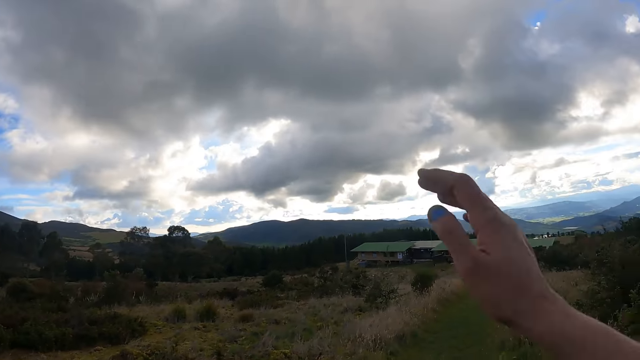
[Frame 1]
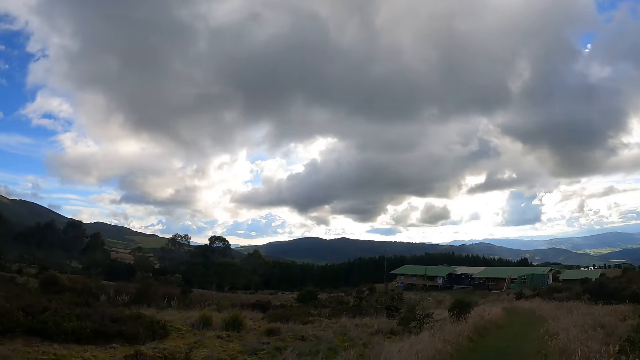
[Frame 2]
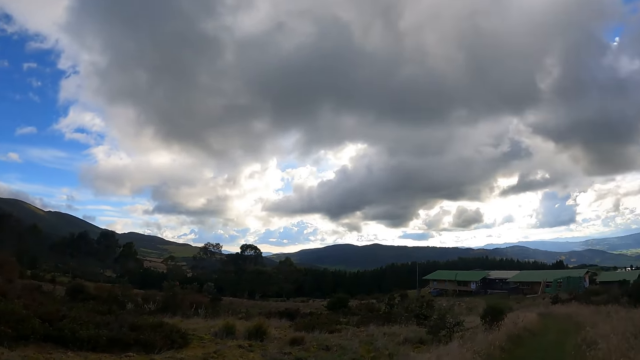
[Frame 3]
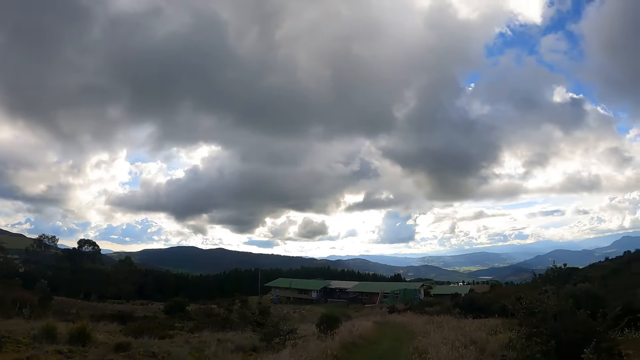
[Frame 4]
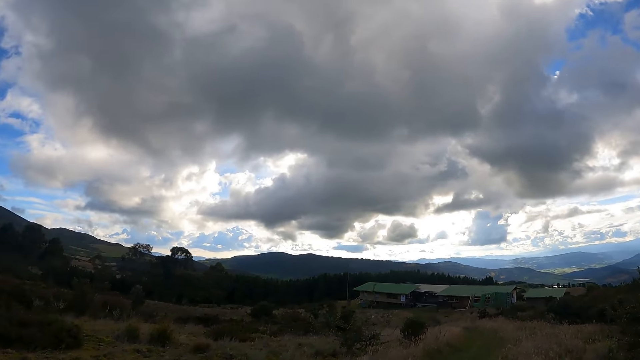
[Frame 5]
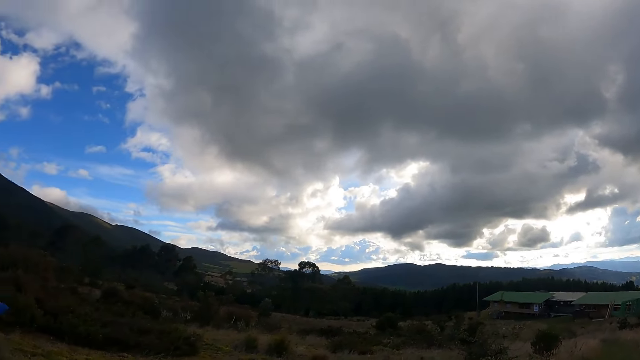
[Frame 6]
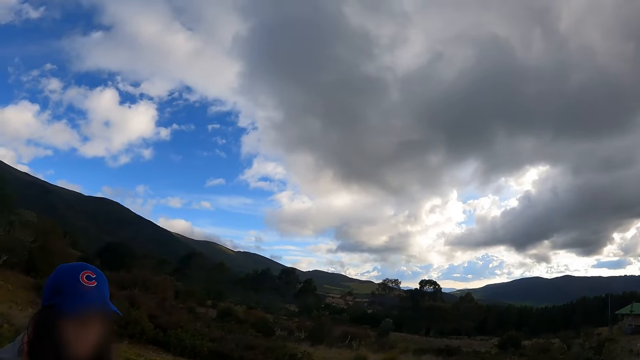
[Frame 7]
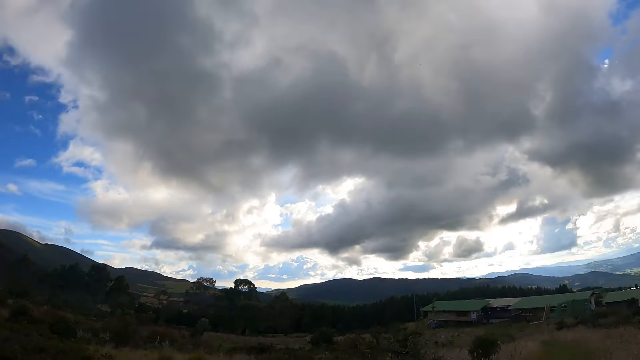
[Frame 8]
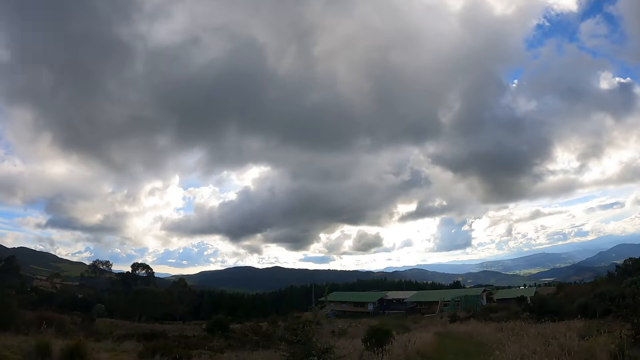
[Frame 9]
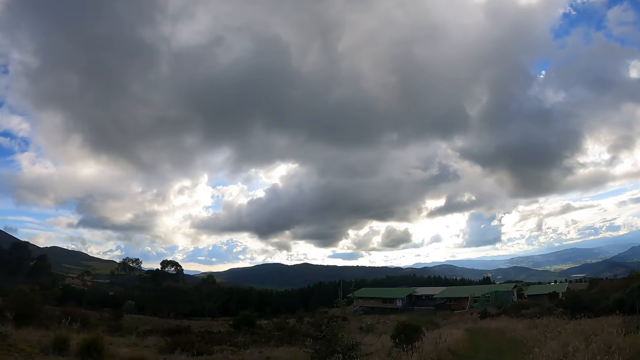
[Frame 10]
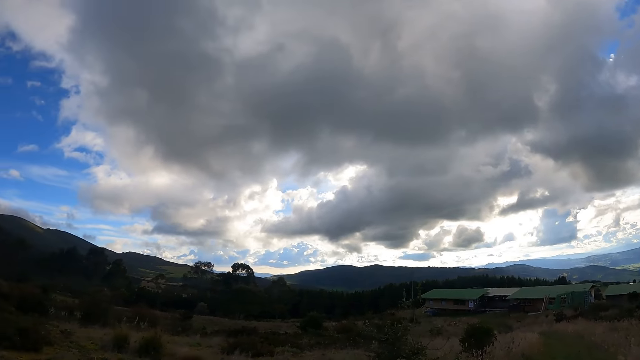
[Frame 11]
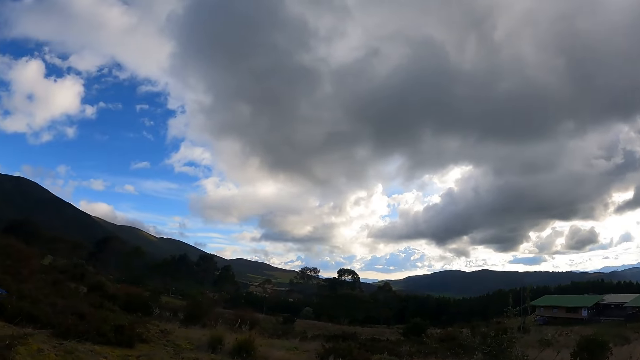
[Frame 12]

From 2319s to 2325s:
The camera wearer raises both hands.

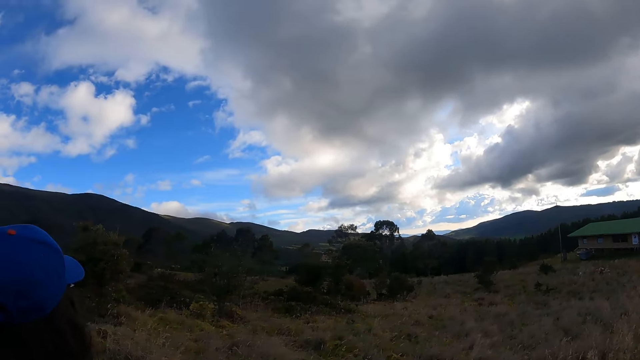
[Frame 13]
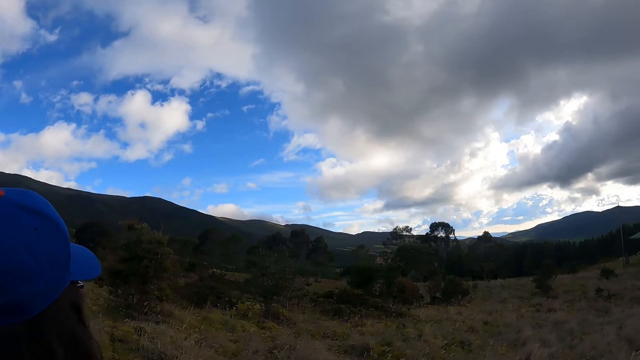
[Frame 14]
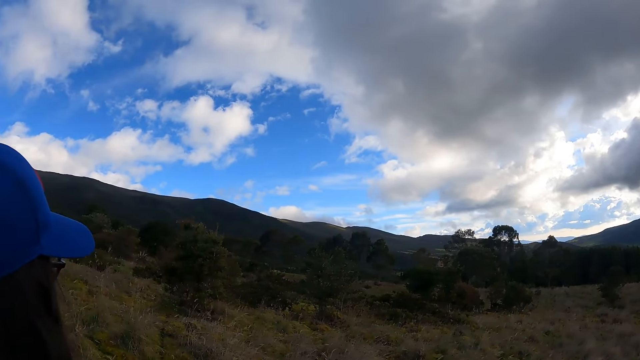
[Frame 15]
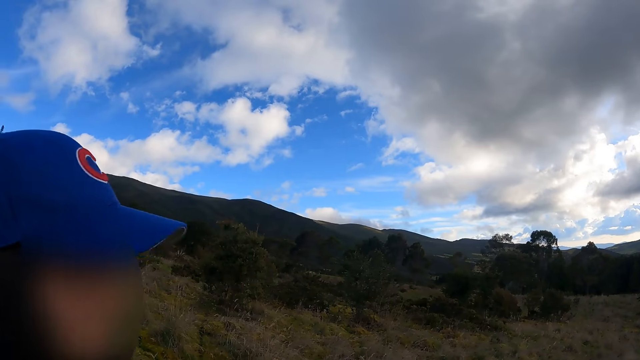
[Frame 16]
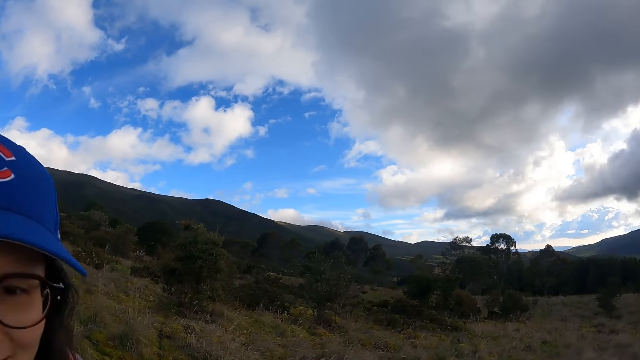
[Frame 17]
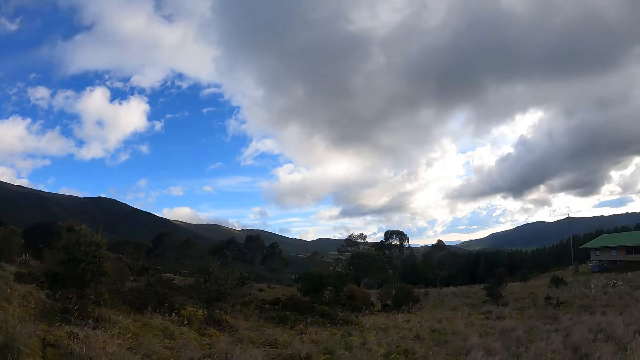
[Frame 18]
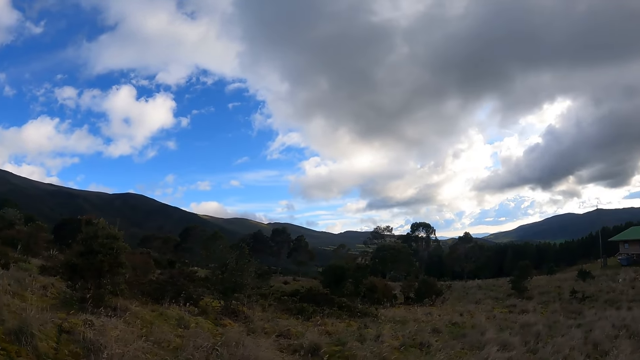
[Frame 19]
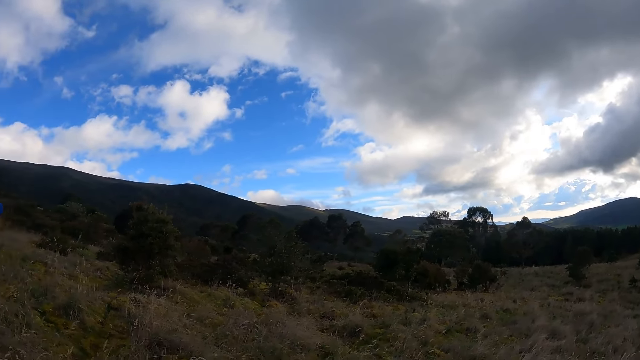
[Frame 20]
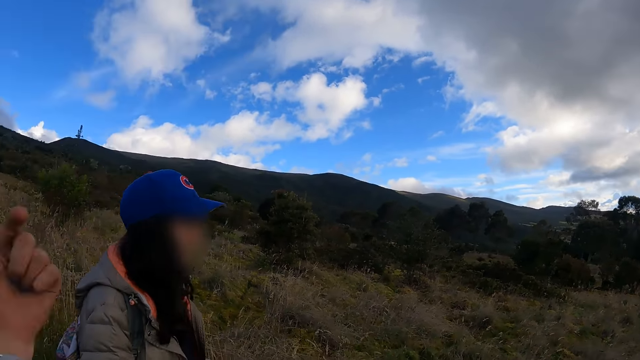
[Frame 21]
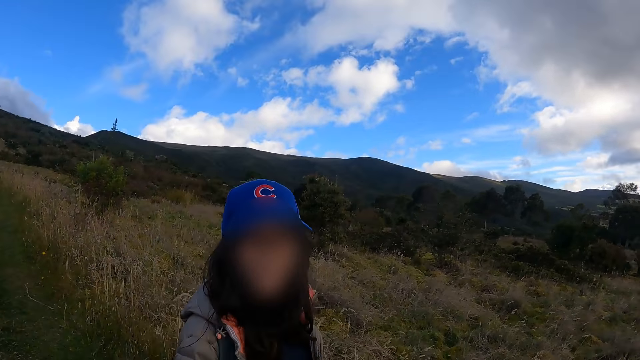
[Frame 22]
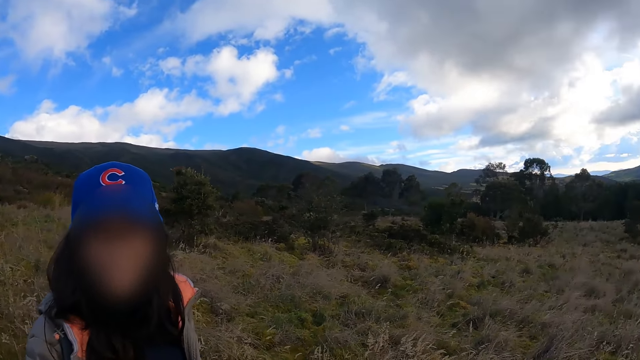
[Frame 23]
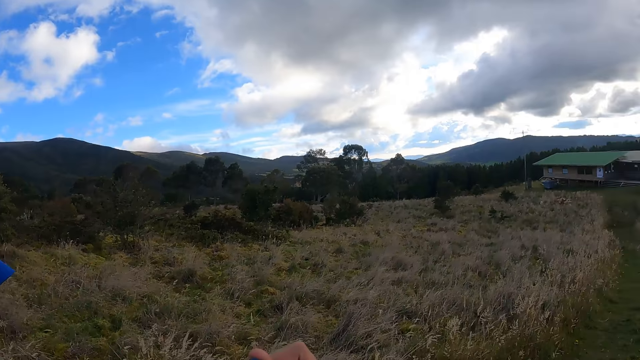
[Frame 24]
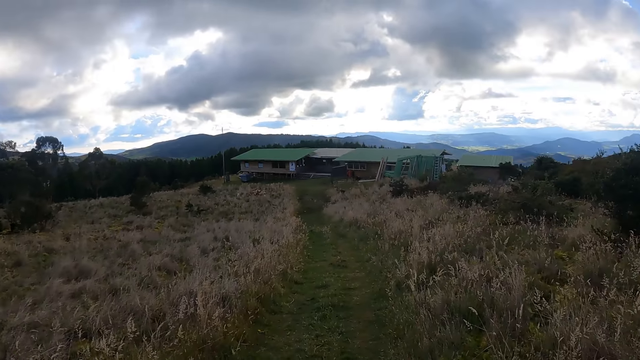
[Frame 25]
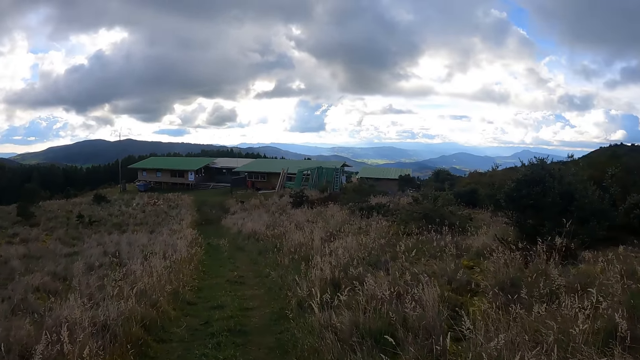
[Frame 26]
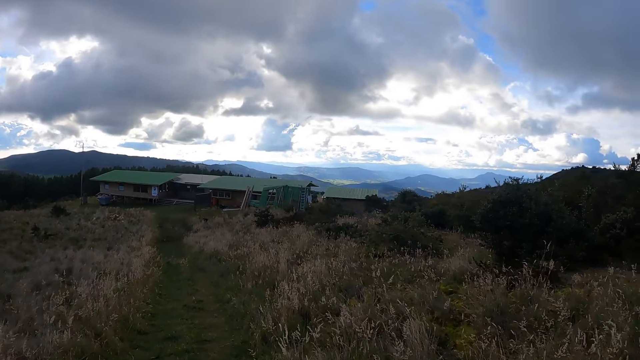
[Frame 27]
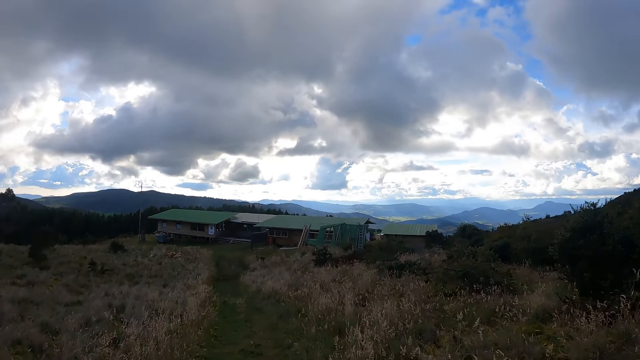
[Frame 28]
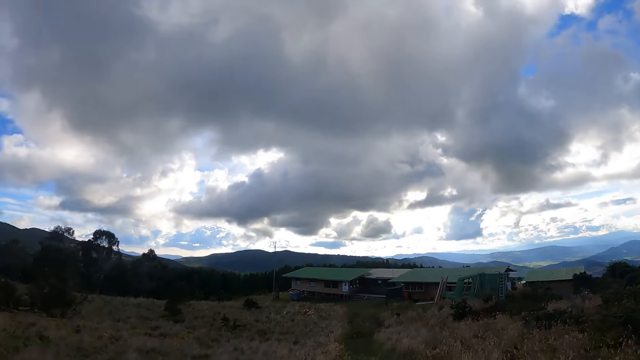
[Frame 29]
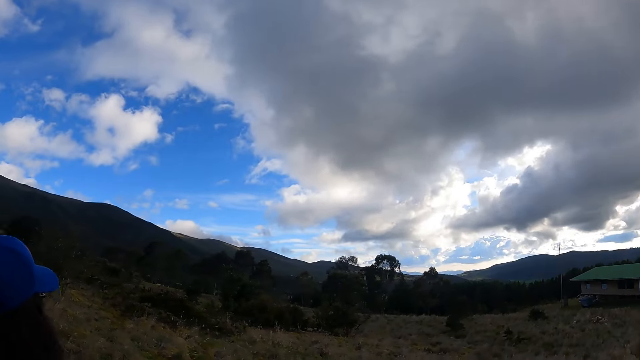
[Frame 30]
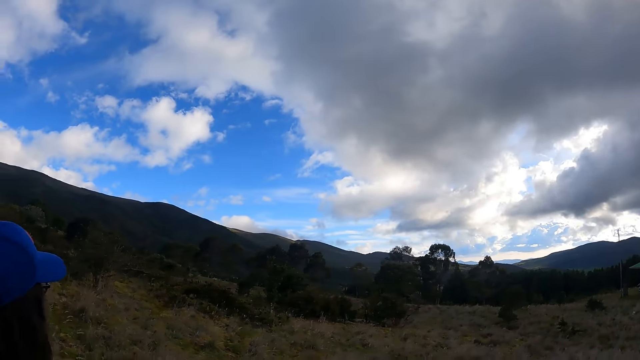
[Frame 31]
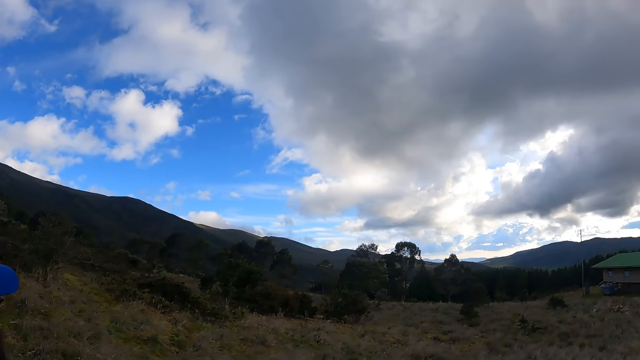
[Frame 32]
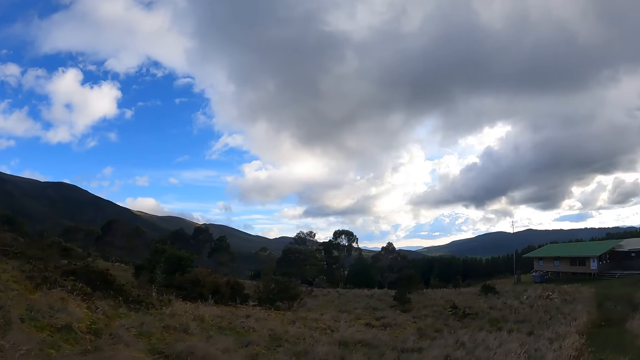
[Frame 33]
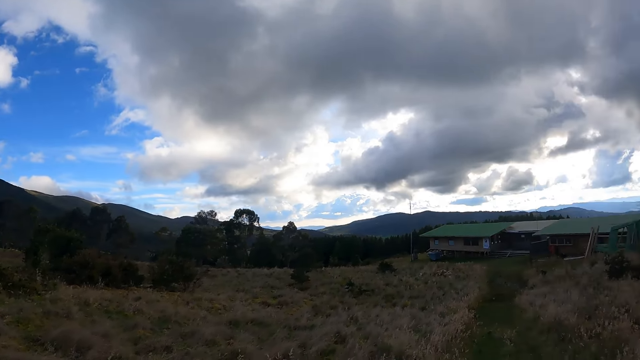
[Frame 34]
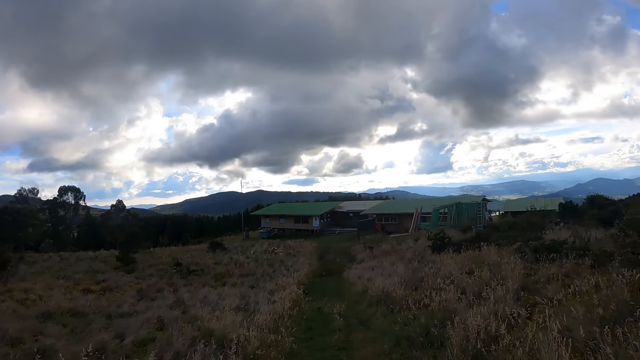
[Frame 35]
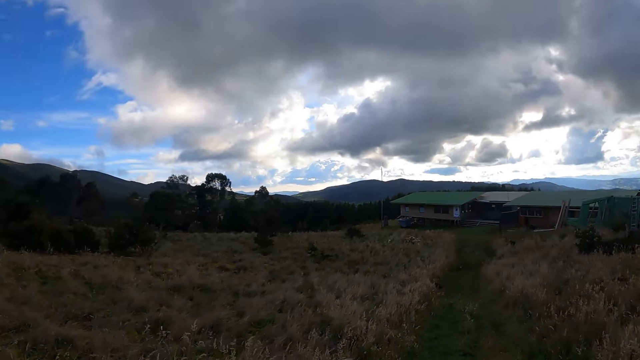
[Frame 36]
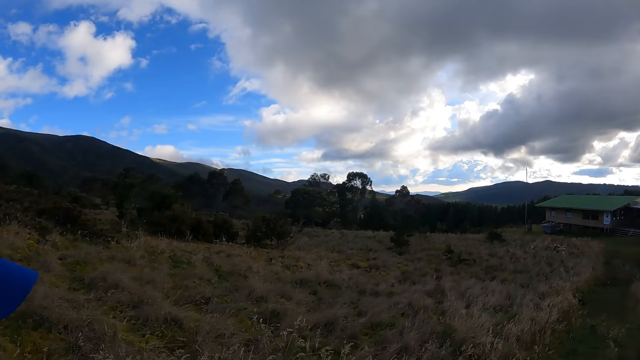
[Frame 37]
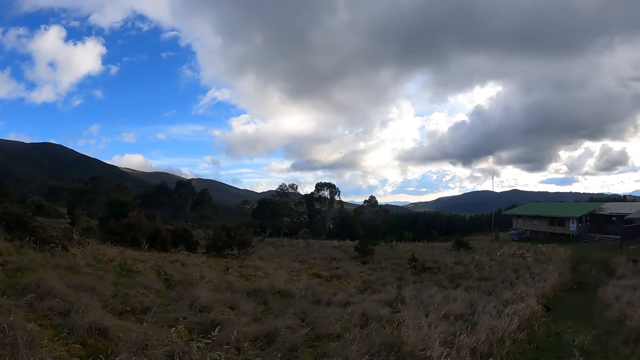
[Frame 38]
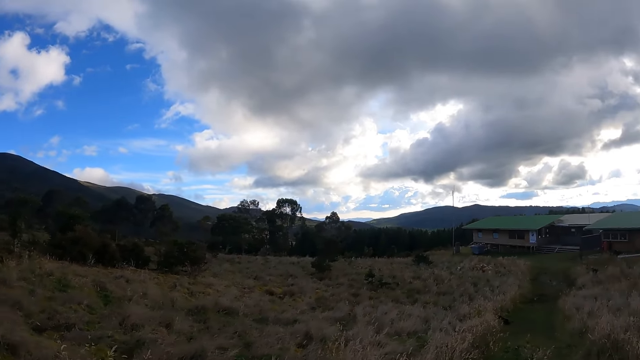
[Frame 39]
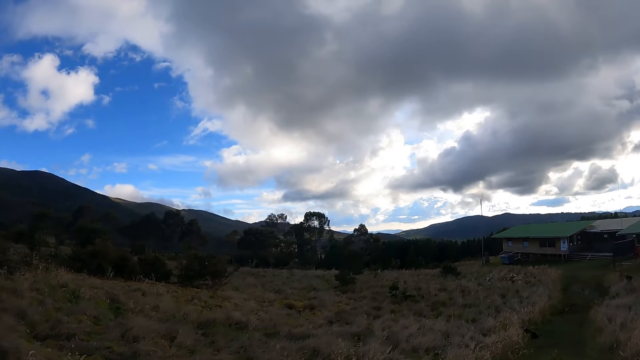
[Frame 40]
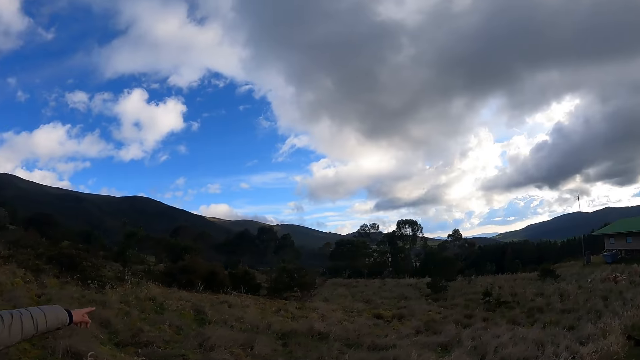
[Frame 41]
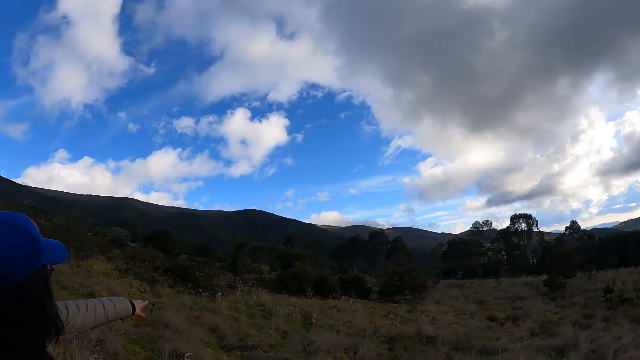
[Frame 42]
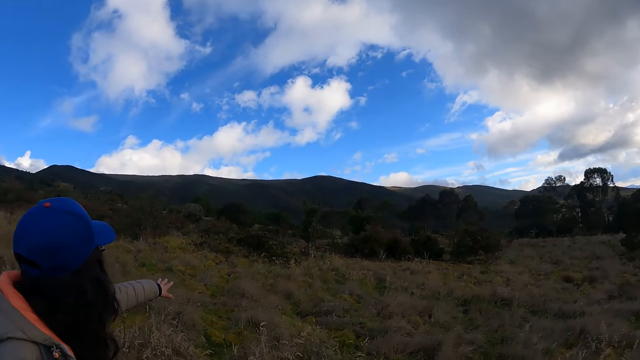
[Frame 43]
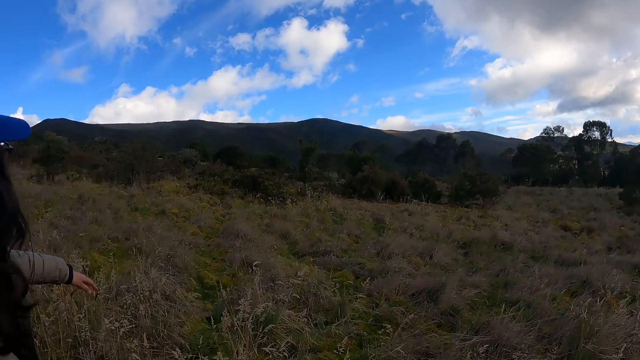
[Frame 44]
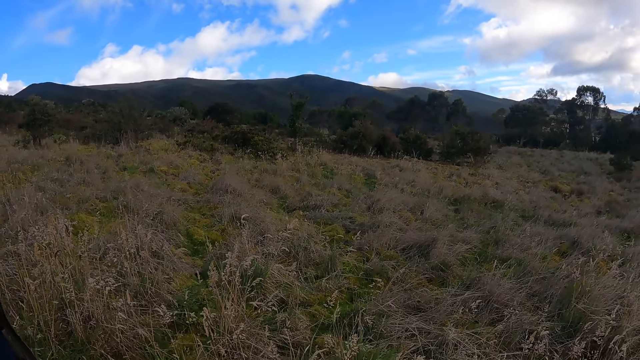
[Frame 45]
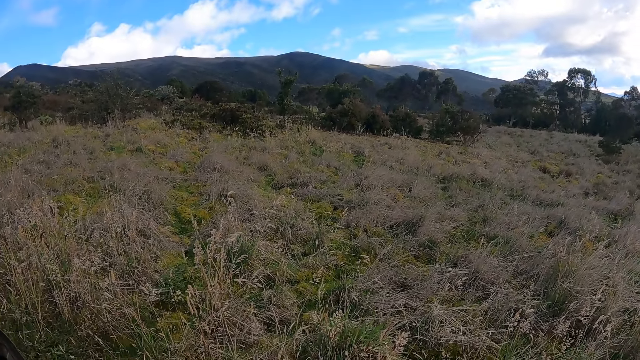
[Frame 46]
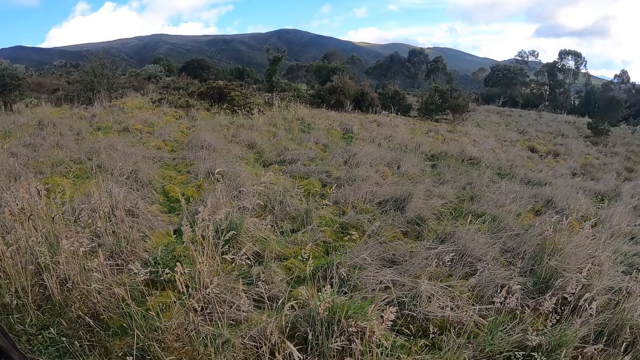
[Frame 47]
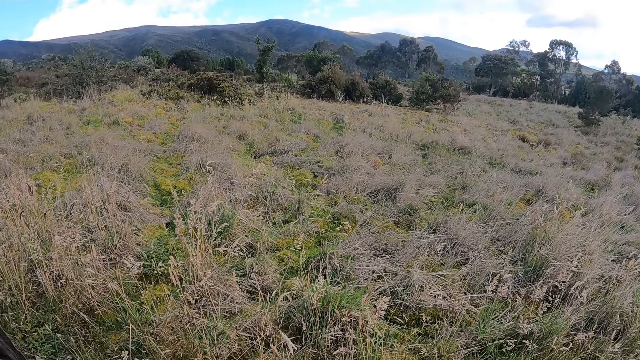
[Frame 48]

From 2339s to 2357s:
The camera wearer looks at a woman. She gestures with her left hand and converses with the woman. The woman points to a field with her left hand.
